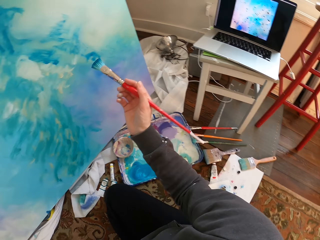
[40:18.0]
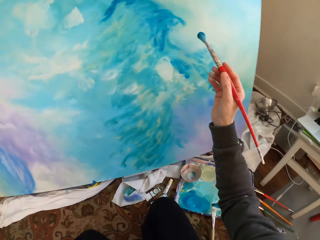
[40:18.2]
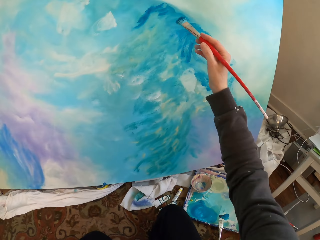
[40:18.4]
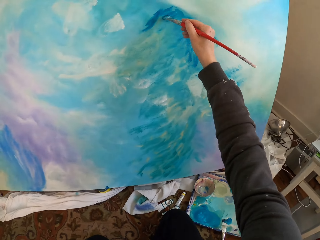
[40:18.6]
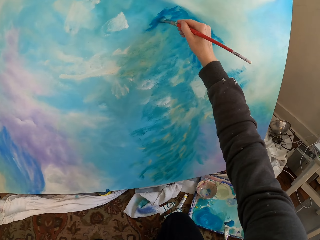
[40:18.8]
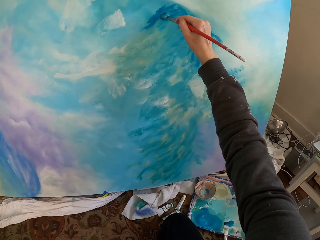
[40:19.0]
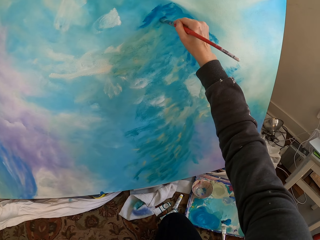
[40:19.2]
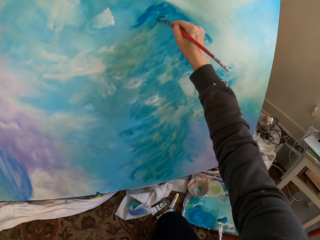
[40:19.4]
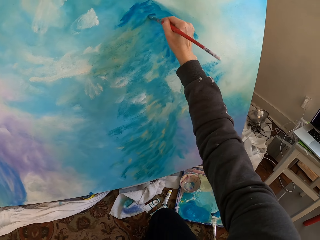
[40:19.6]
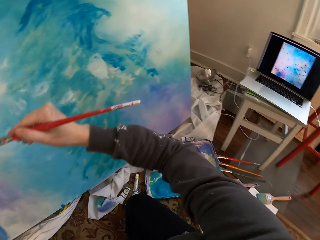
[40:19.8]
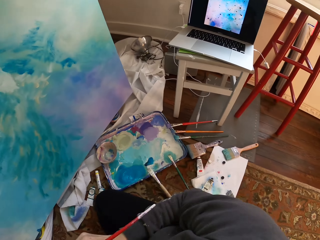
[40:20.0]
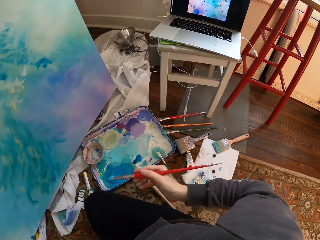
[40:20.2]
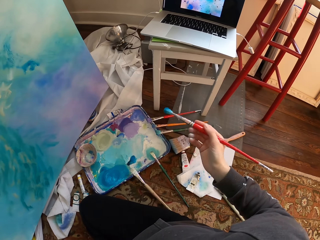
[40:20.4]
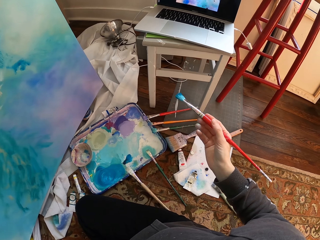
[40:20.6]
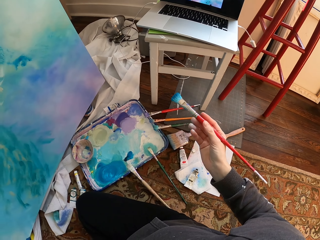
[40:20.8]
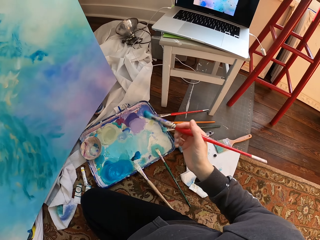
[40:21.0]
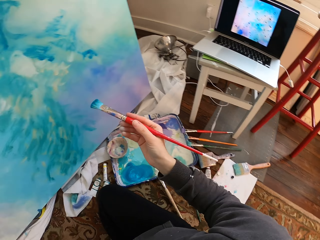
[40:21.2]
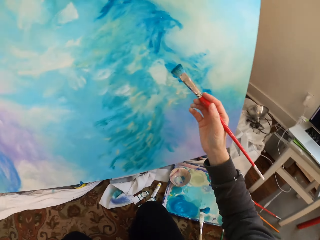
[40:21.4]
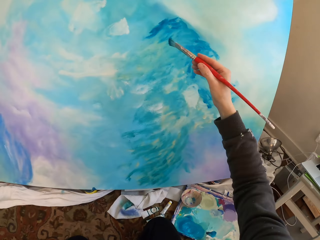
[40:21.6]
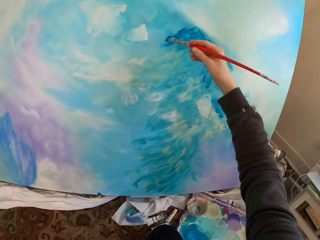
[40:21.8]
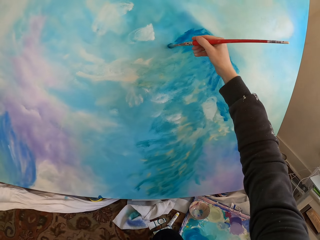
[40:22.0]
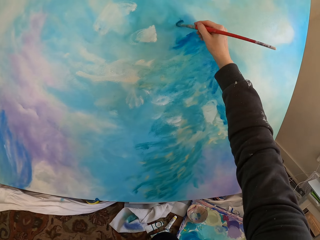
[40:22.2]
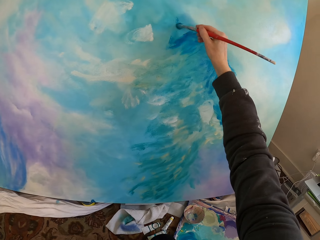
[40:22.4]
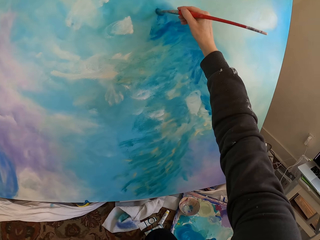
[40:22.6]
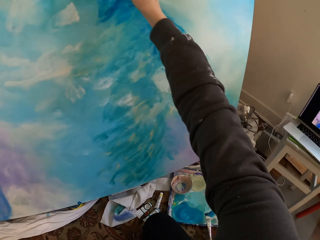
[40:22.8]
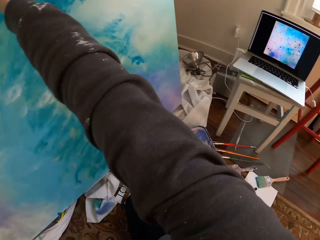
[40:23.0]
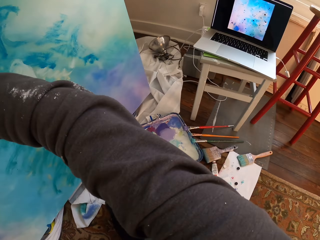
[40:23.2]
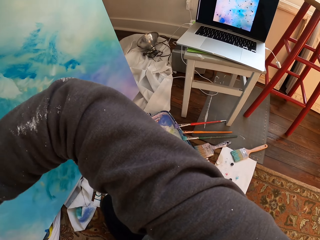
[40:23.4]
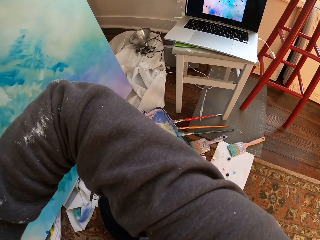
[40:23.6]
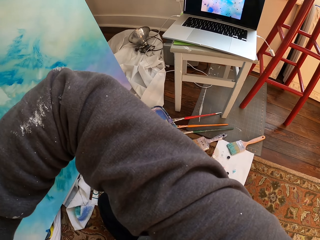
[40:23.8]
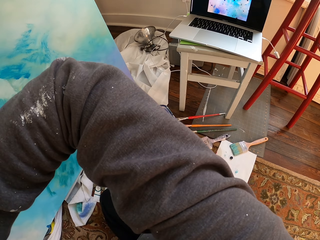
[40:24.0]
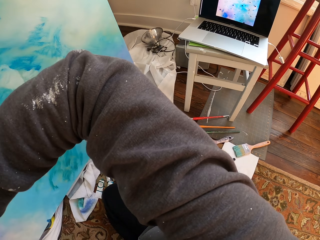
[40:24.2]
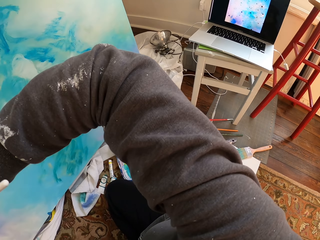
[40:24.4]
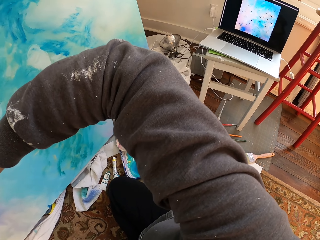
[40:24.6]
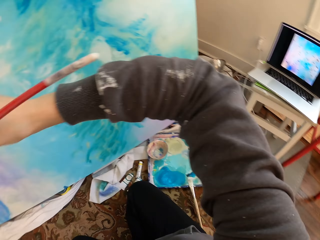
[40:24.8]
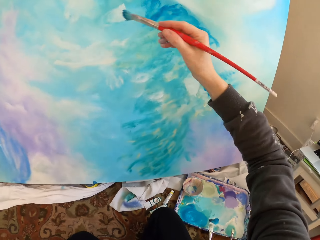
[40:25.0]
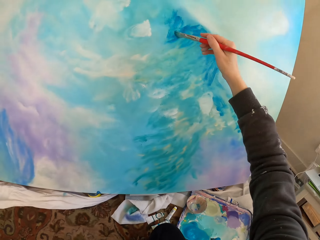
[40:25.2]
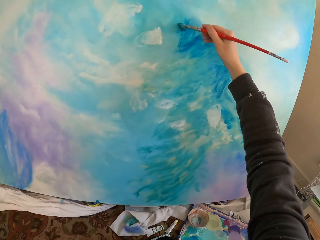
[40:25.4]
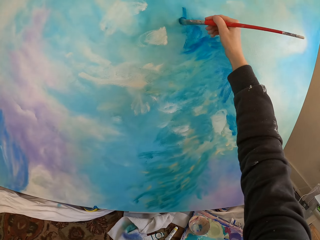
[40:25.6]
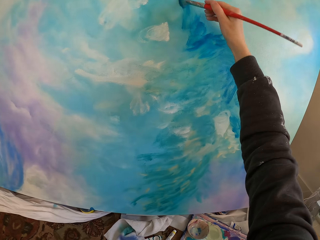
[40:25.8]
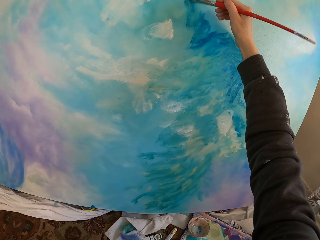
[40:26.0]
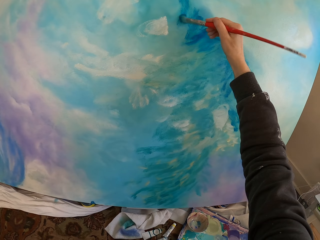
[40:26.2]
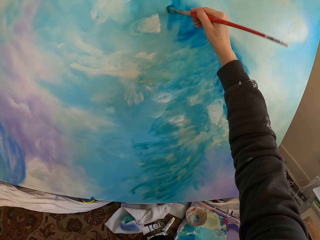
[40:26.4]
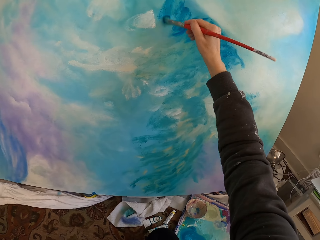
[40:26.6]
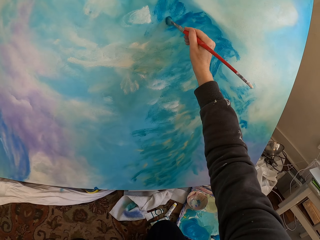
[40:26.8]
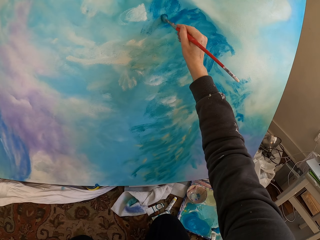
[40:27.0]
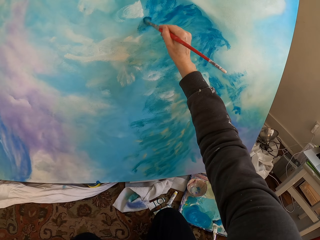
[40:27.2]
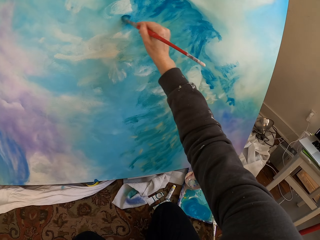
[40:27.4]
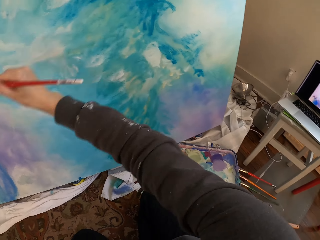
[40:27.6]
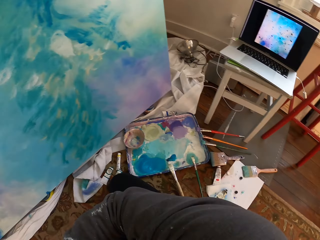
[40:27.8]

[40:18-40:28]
The camera wearer paints. They remove the brush from the paint work. They paint the wall with the brush. They bend the hand. They paint.

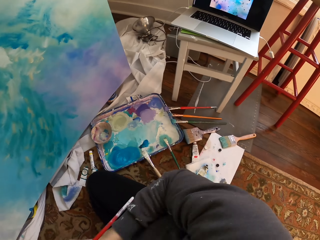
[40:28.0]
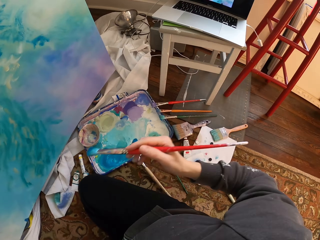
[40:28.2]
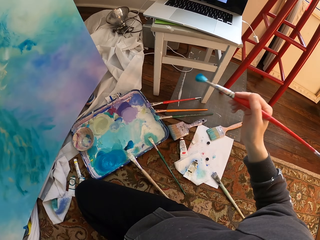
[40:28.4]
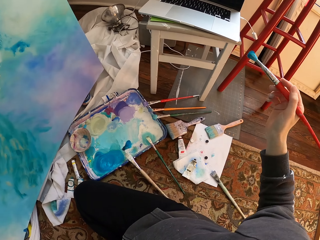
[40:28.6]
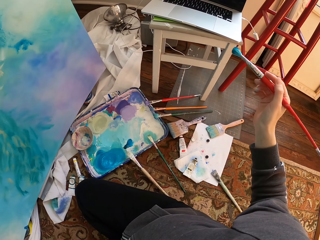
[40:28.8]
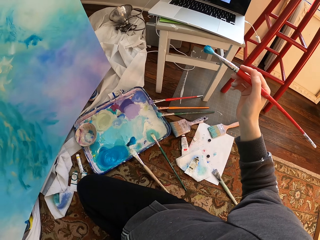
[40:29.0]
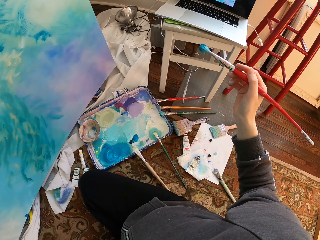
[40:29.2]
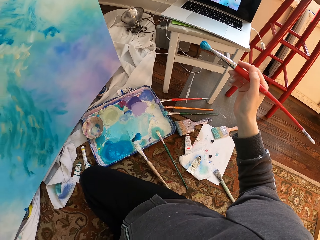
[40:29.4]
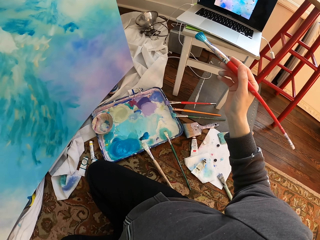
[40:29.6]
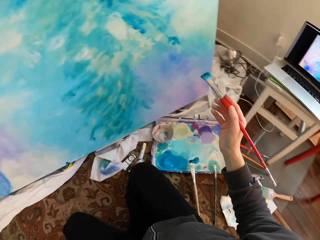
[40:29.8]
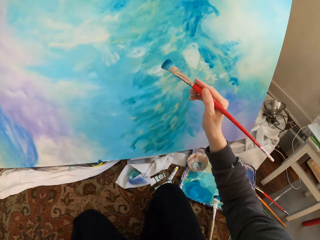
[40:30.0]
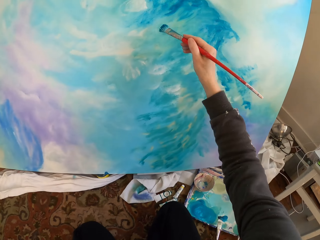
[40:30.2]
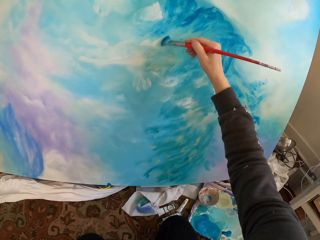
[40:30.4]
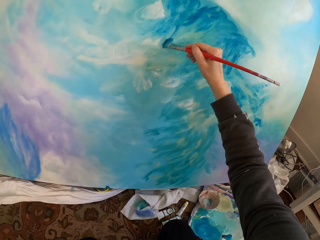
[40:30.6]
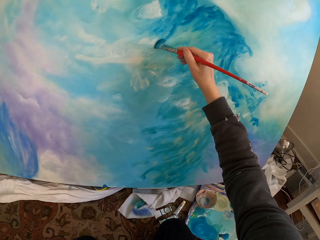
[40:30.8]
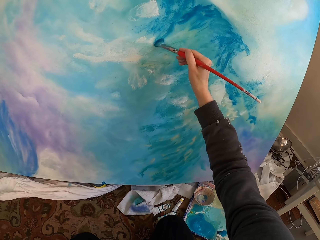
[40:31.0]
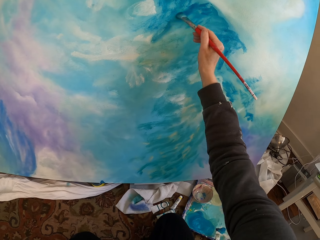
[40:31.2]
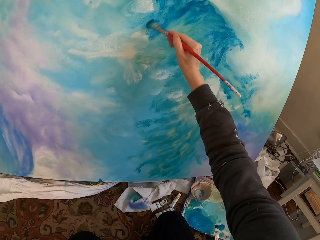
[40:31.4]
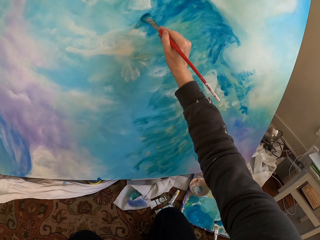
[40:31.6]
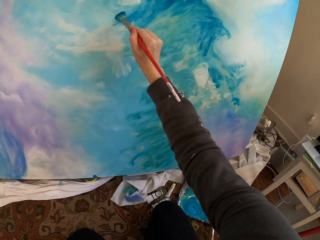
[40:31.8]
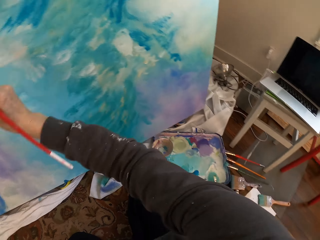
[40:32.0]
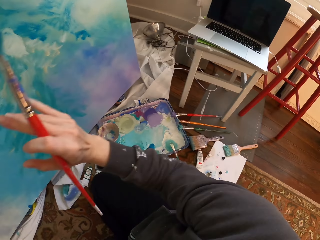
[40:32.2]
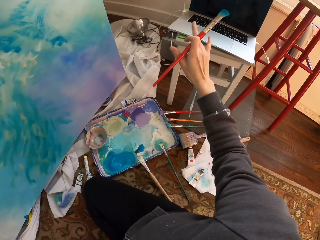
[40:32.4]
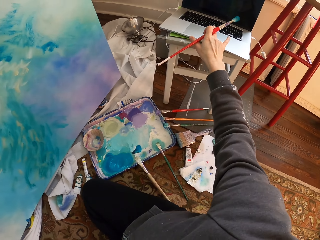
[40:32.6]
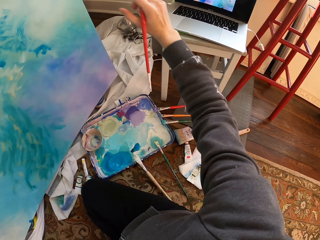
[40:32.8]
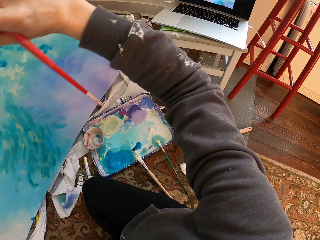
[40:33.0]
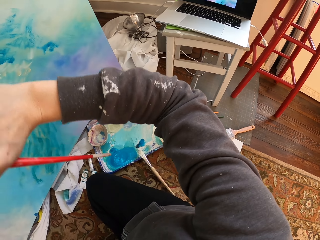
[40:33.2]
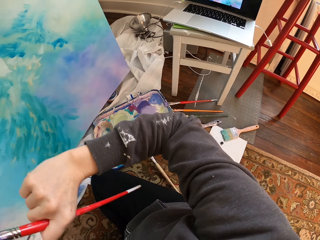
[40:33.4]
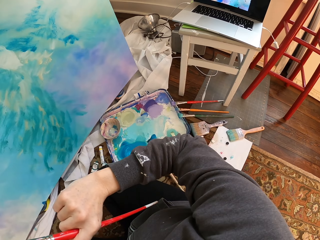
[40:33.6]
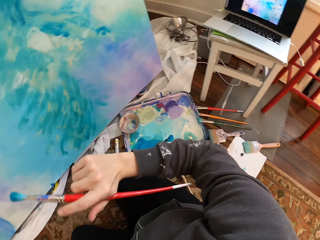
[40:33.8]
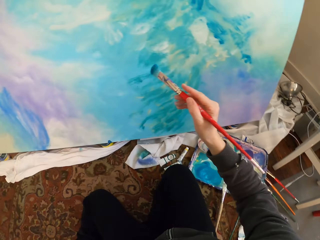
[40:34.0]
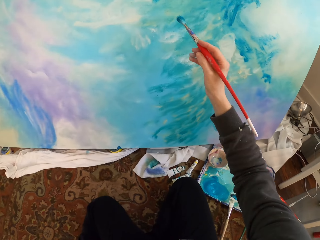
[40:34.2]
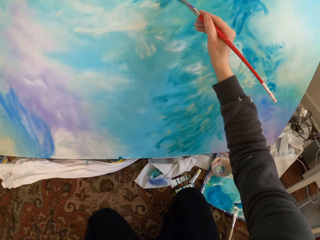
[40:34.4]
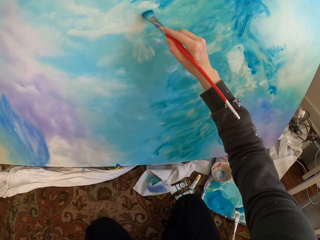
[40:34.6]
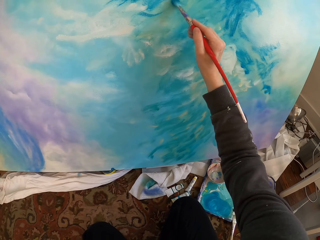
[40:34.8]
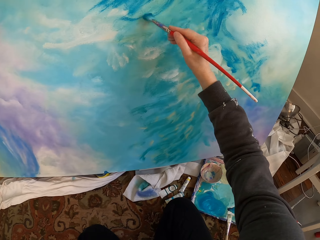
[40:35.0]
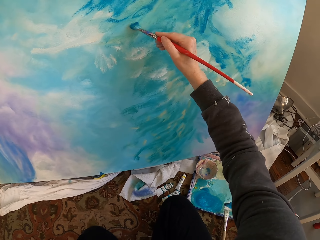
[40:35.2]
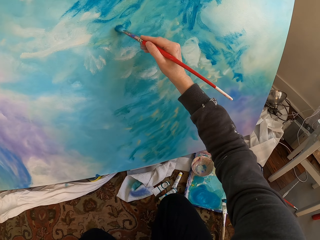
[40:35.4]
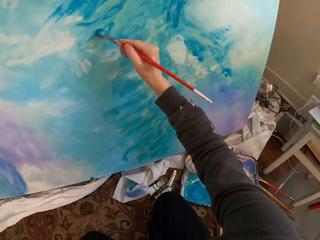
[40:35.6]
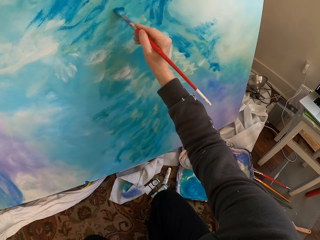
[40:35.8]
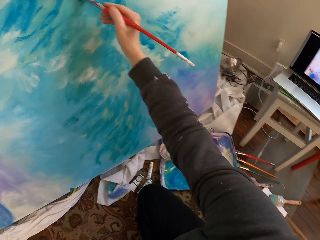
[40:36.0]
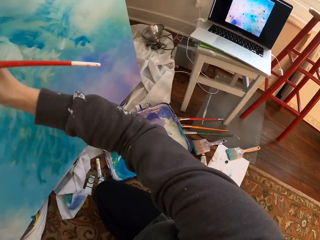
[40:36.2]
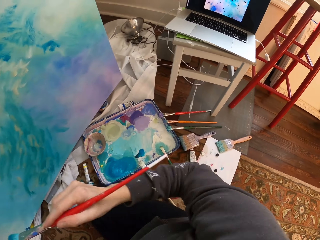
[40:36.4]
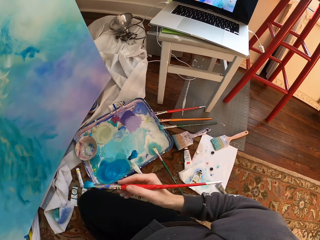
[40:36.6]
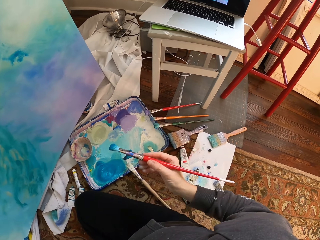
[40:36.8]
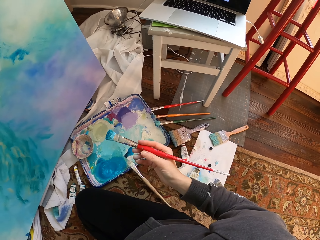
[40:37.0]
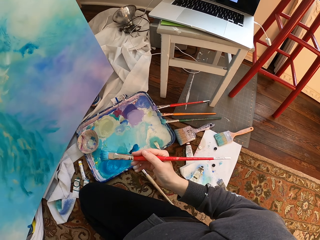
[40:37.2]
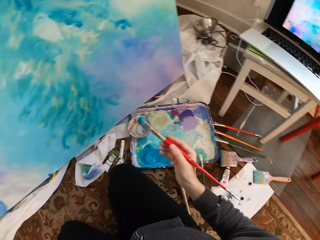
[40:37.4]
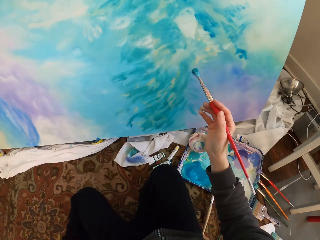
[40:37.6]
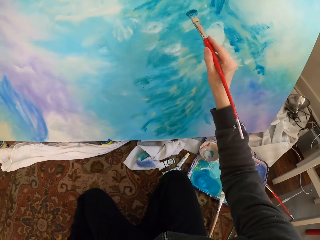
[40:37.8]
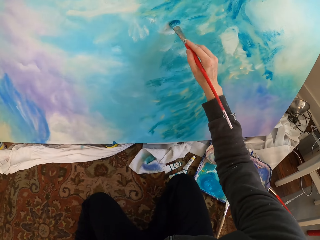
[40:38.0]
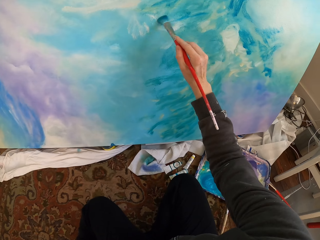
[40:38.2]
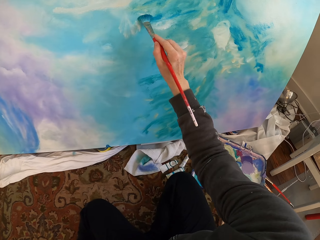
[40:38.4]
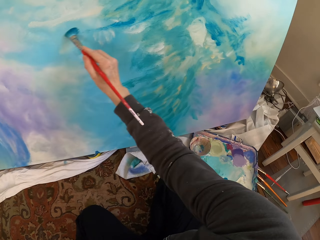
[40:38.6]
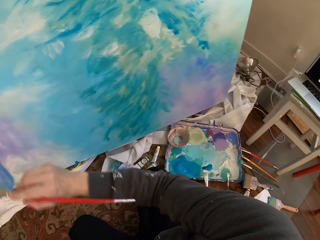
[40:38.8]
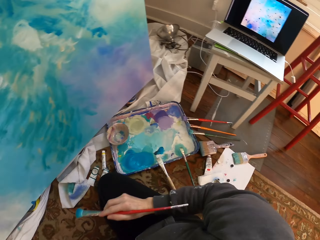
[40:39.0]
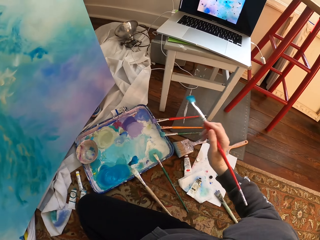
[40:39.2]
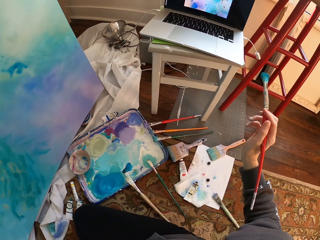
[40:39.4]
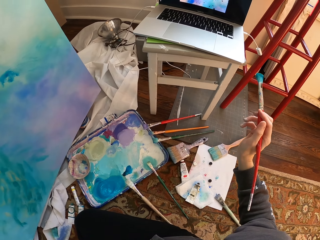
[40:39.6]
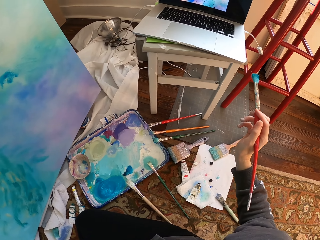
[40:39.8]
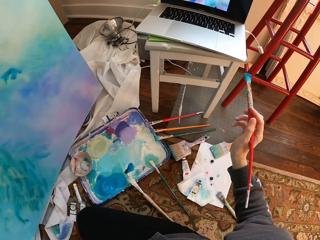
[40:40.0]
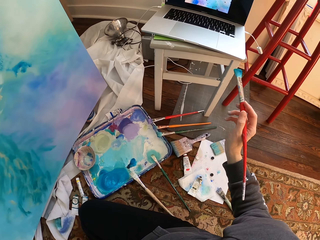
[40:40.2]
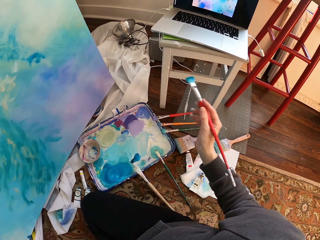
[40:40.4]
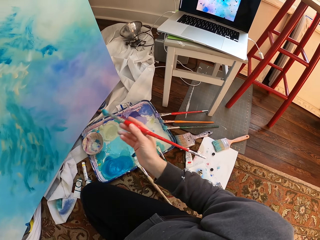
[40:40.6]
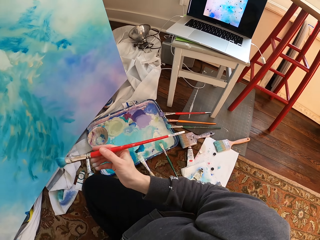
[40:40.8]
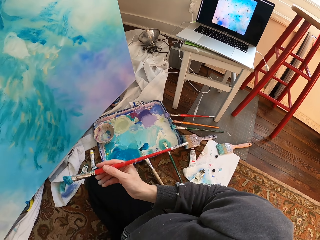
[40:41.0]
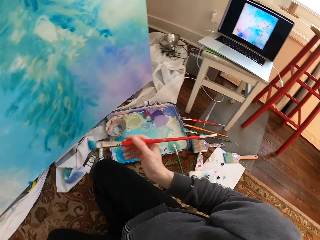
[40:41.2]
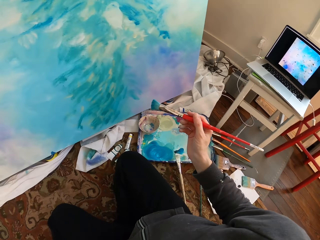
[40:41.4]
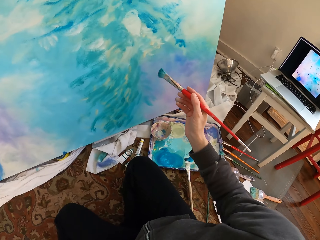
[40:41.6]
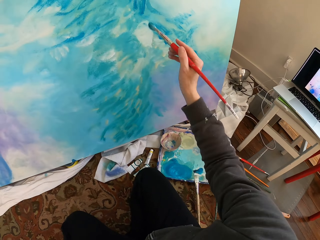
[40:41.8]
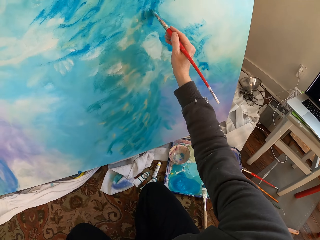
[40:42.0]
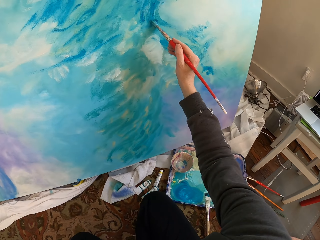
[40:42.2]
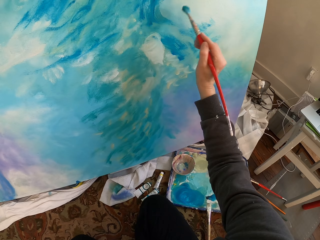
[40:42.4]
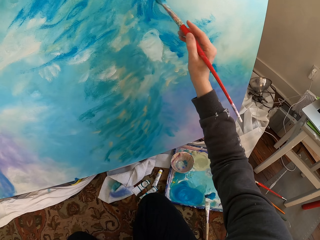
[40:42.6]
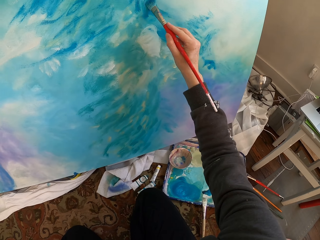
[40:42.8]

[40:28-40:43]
The camera wearer removes the brush from the paint work. They hold the brush. They paint. They operate the laptop. They swipe on the laptop. They paint the wall with the brush. They hold the brush away from the paint work. They paint. They hold the brush away from the paint work.
